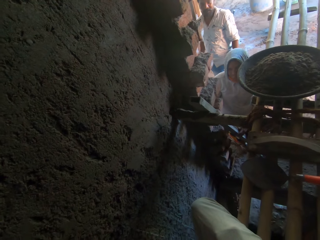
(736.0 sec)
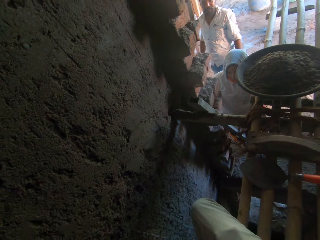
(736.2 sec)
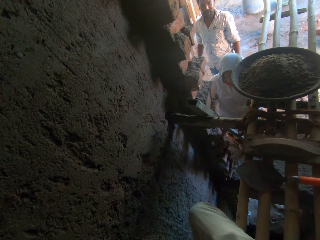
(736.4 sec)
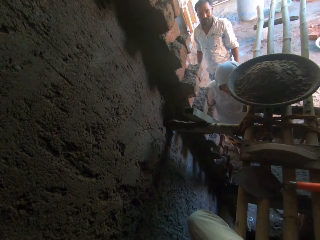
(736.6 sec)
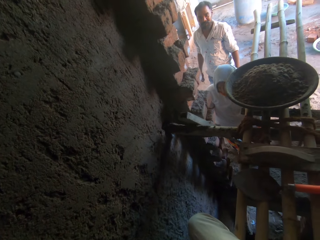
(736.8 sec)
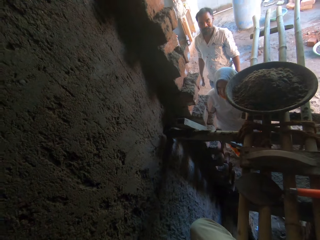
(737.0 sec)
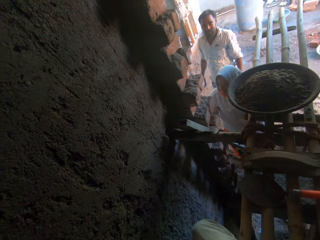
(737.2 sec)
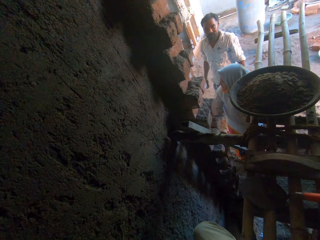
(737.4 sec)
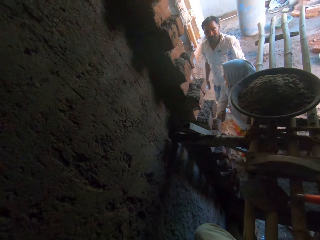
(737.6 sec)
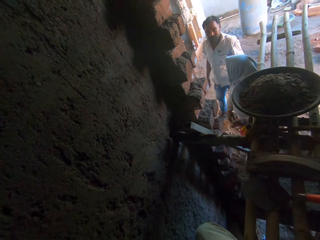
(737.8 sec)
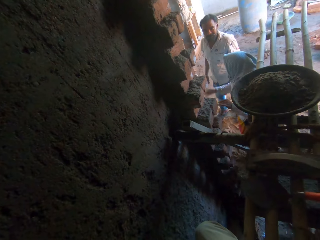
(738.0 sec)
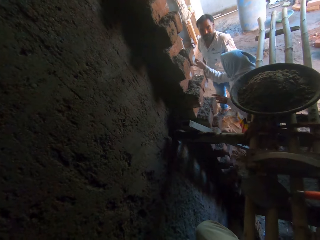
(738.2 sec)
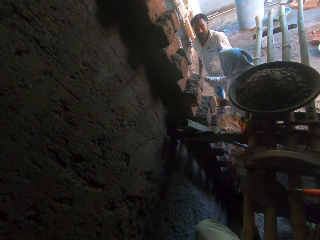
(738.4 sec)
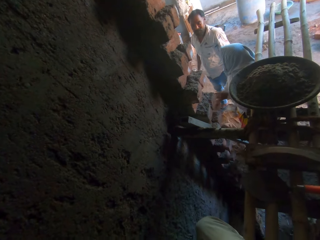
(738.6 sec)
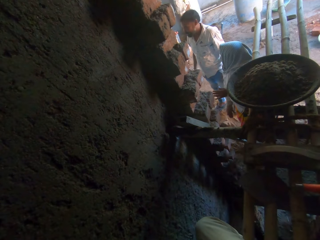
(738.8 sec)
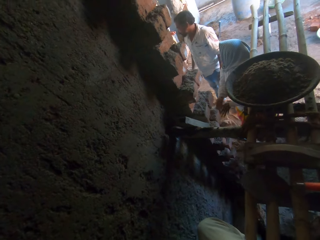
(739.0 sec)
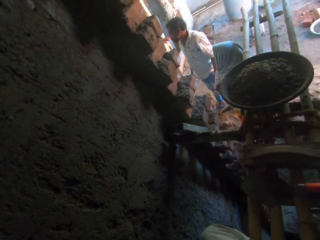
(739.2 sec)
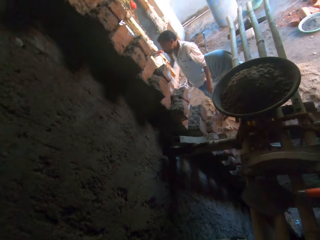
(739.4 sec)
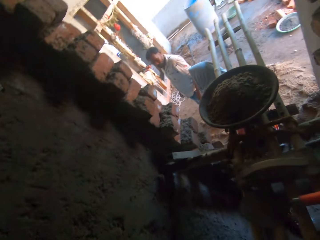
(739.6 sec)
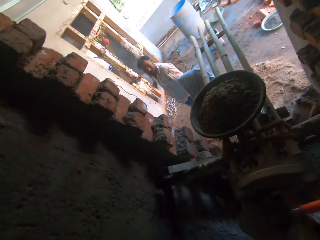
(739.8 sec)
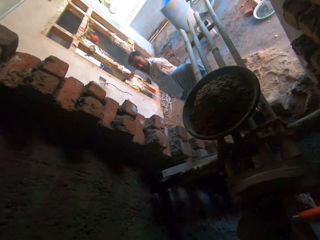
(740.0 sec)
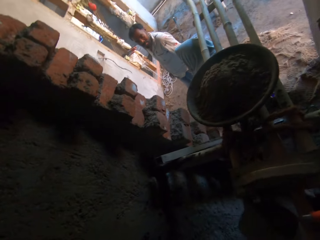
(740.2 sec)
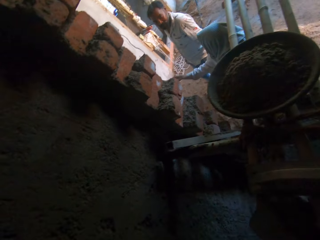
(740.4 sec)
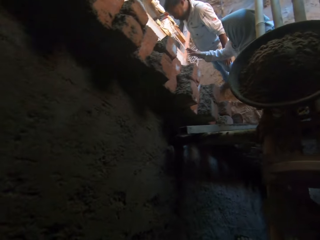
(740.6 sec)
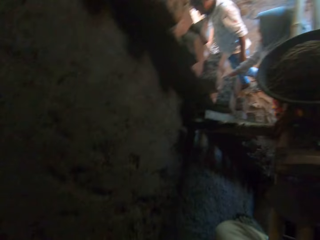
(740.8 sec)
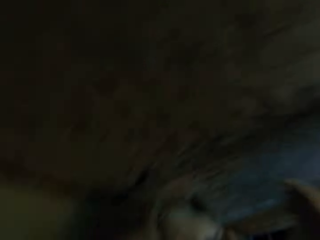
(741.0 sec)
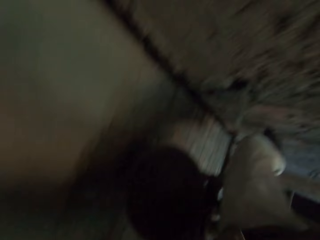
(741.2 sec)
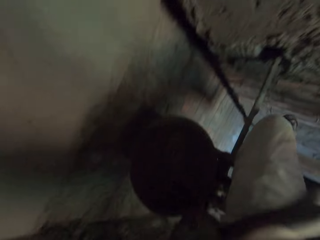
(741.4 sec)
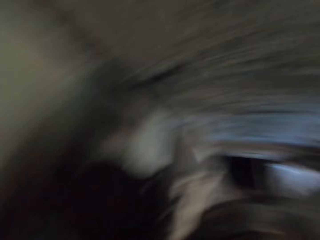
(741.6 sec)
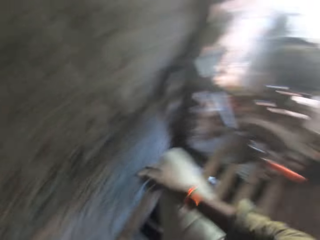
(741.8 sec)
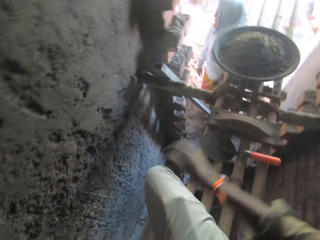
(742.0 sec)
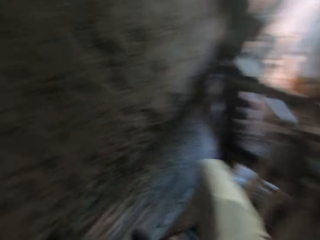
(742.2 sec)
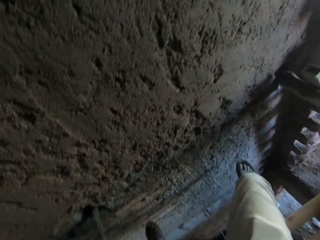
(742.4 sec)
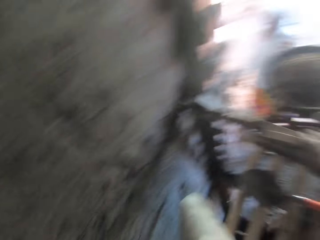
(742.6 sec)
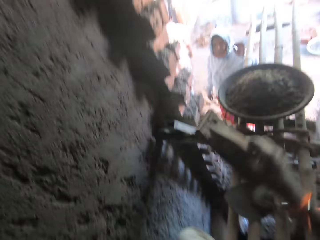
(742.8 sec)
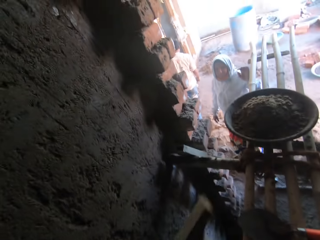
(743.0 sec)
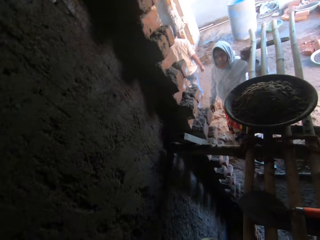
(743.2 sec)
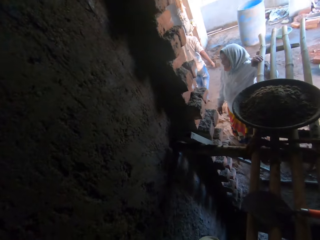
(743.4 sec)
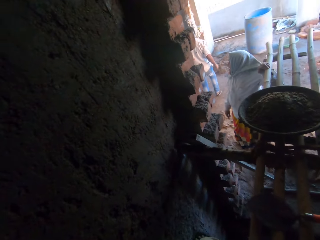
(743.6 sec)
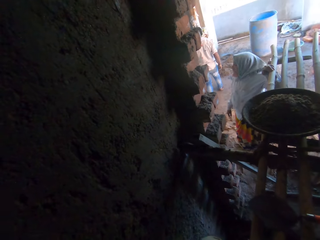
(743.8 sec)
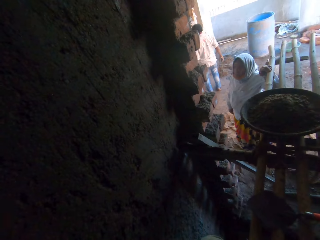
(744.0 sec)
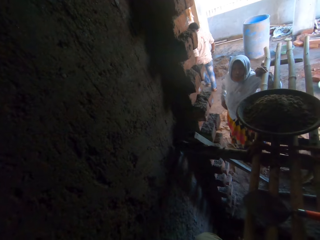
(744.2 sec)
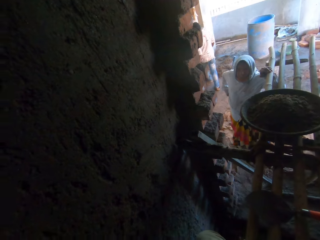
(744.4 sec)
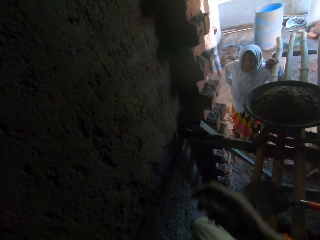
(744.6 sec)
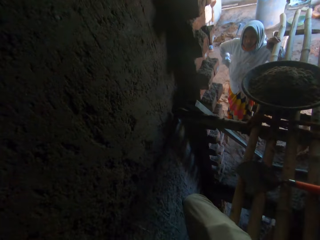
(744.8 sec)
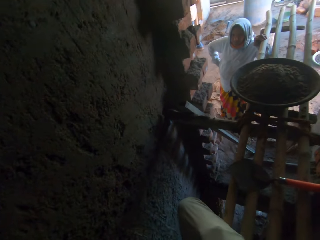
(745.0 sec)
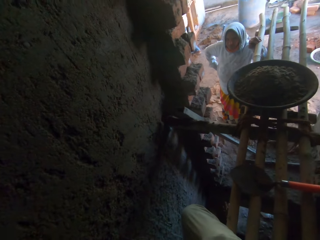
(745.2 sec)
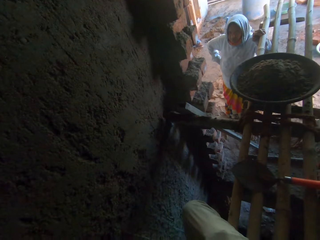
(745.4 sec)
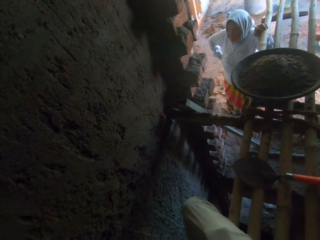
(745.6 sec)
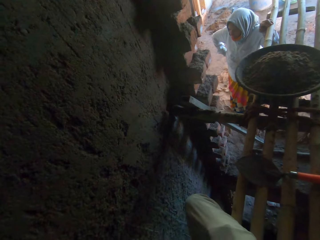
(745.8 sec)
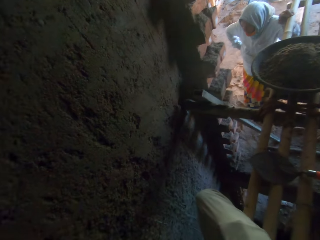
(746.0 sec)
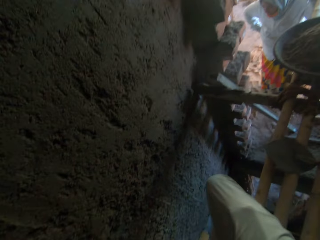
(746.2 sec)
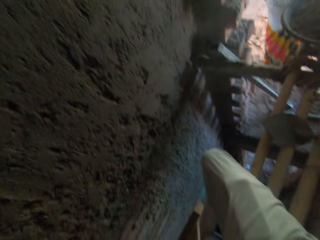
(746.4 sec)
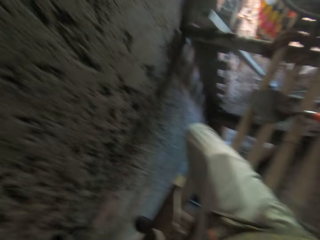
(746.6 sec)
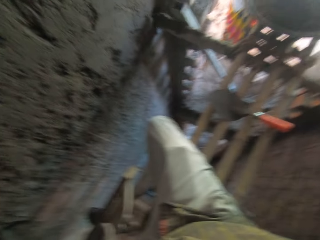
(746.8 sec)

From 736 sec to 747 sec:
The man interacts with the woman. The camera wearer looks around. He picks up the wooden float from the formwork with his right hand. He interacts with the woman.

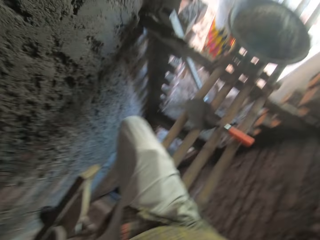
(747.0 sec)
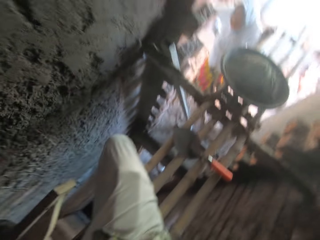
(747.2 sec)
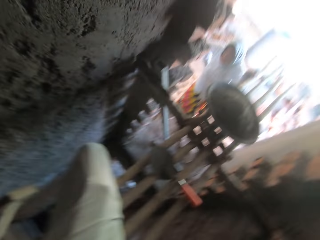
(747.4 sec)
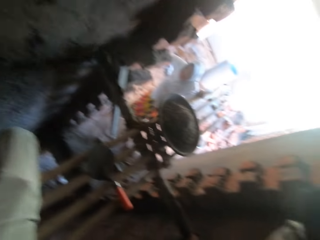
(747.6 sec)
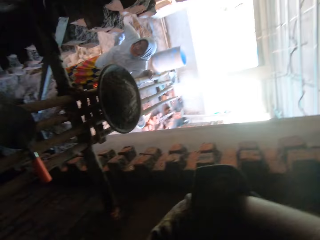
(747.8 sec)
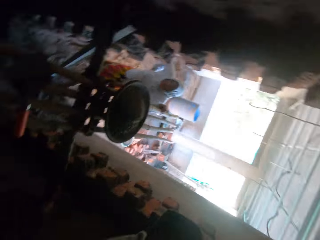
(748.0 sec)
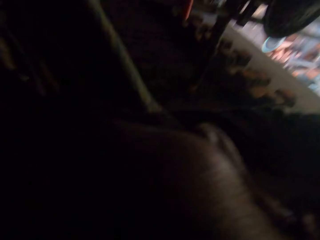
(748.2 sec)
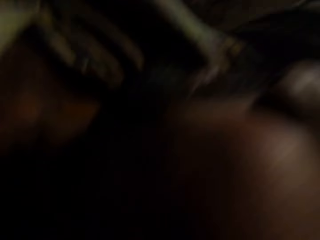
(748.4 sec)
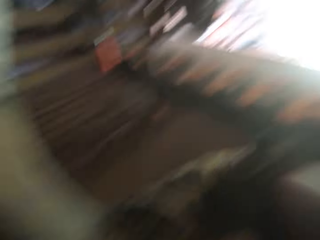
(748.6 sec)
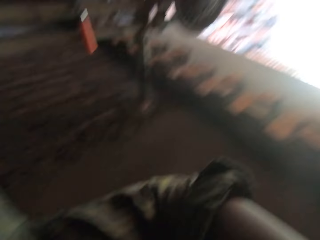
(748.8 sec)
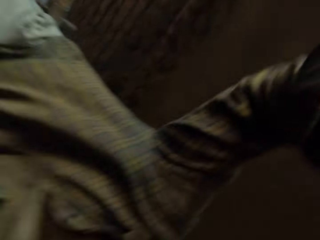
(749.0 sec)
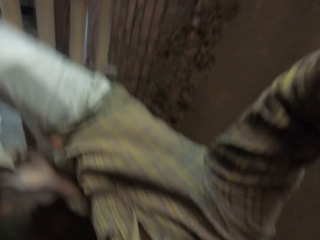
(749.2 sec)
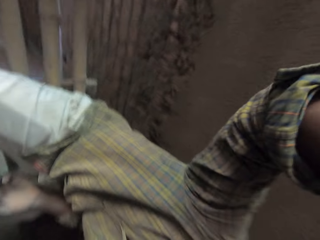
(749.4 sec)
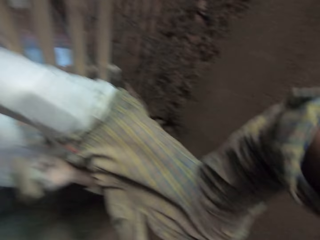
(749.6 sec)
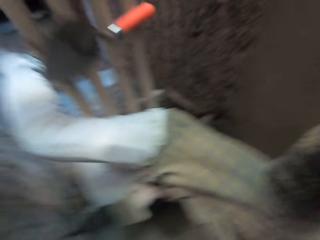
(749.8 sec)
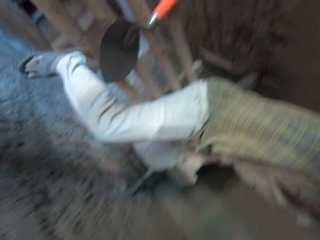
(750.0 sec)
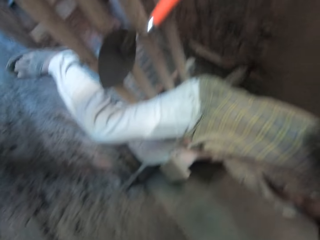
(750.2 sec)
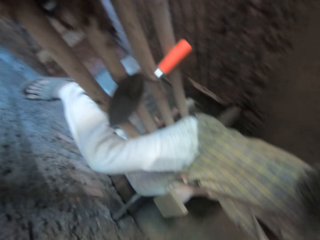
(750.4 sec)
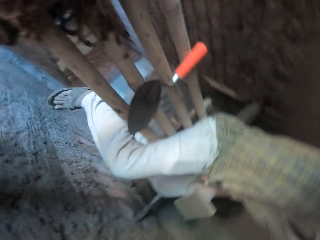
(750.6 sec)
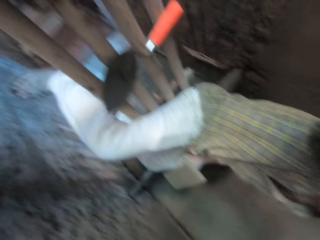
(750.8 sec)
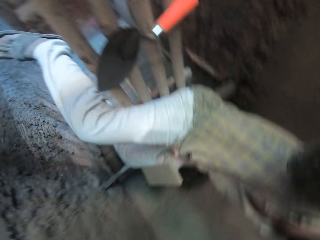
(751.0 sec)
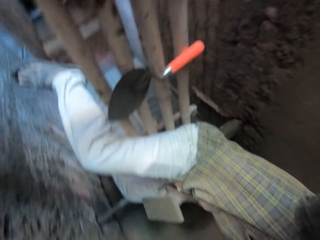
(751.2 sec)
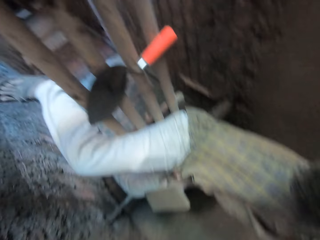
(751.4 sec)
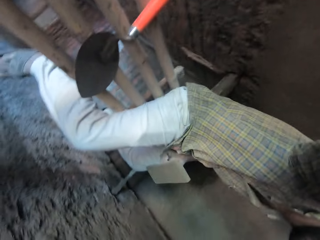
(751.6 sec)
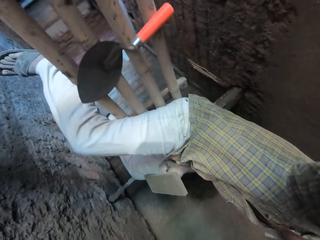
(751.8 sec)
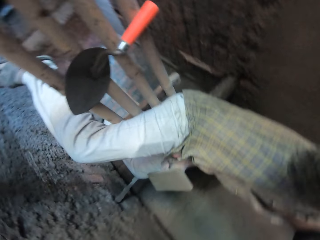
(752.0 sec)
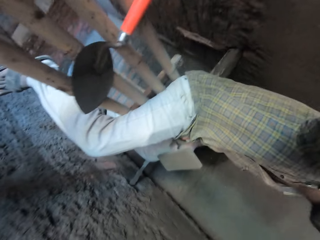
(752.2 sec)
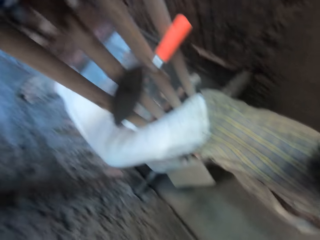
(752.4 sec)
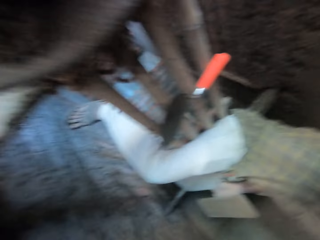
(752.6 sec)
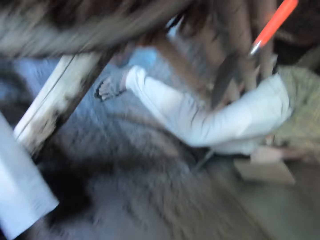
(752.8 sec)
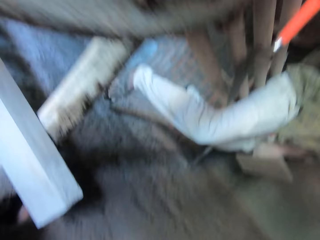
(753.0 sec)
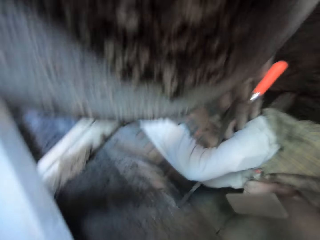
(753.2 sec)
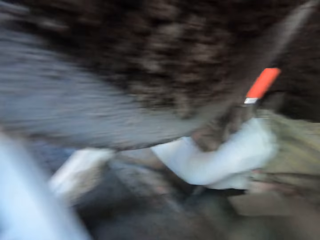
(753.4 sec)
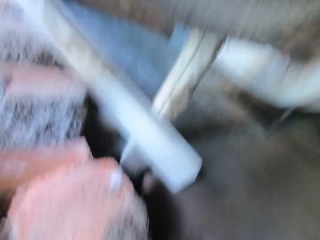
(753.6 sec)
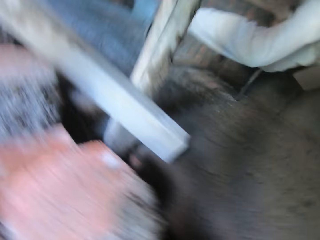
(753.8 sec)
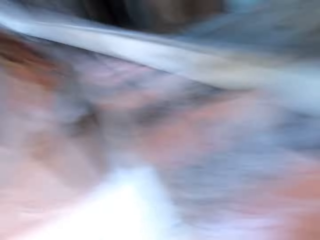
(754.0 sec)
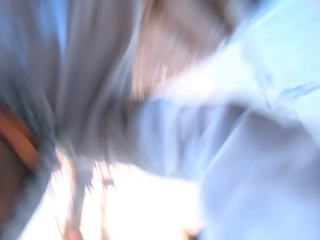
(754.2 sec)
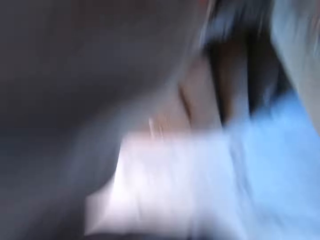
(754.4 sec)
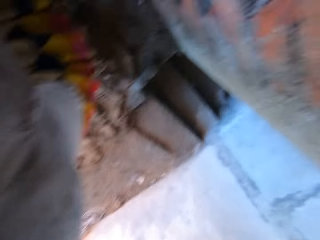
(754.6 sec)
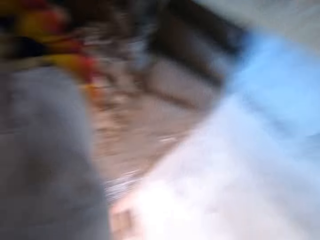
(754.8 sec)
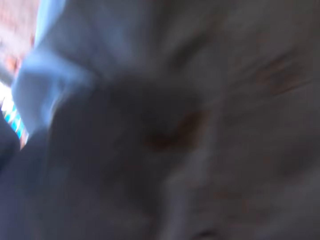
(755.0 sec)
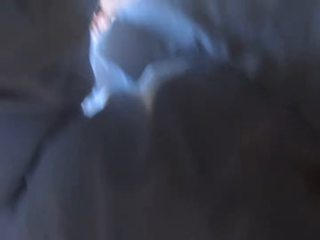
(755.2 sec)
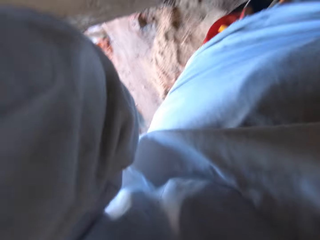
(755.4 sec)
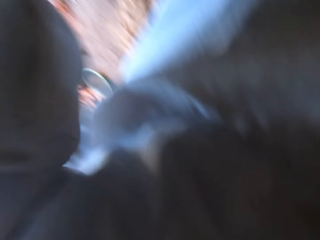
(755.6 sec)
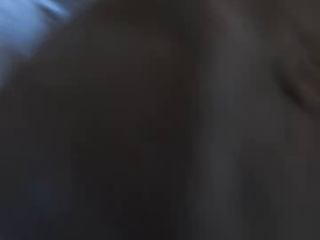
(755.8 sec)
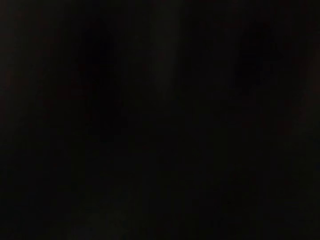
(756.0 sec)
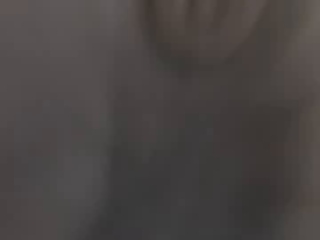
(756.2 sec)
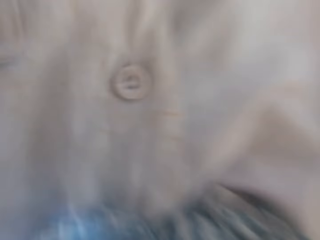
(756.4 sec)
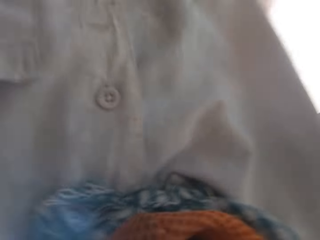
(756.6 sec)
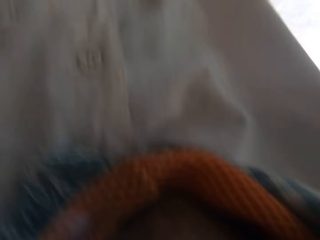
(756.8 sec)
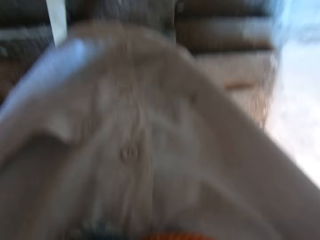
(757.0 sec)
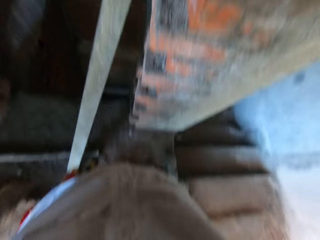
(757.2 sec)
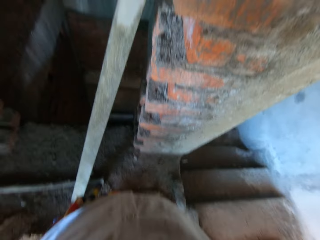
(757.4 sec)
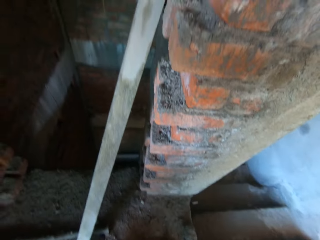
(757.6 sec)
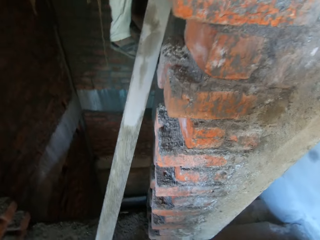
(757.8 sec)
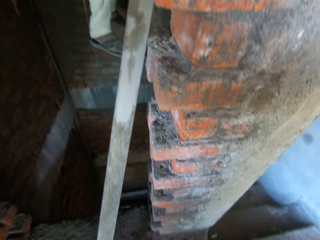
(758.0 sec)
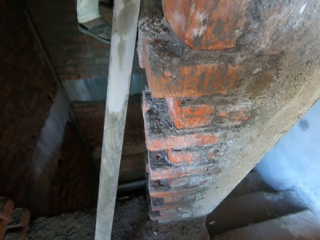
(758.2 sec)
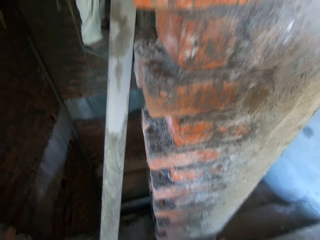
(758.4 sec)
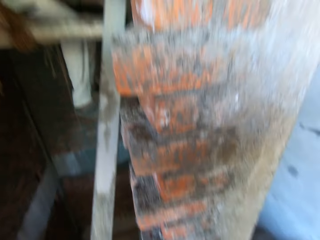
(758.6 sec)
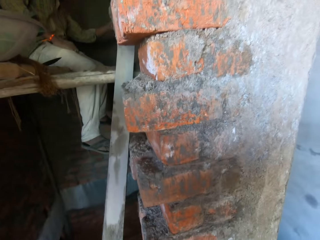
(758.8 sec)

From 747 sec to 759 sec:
The camera wearer moves. He passes a camera to the woman with his right hand. He moves the camera. He puts the camera over her head with her hands.
